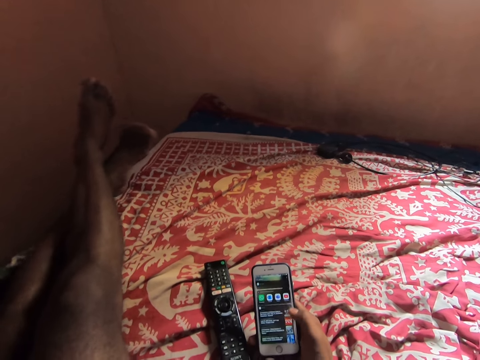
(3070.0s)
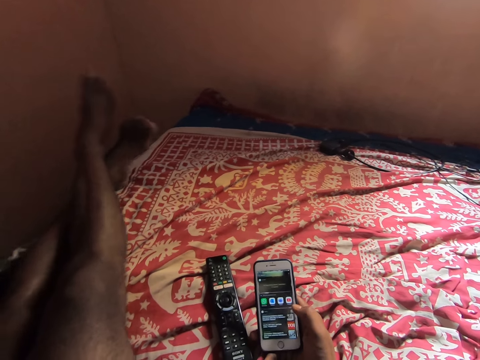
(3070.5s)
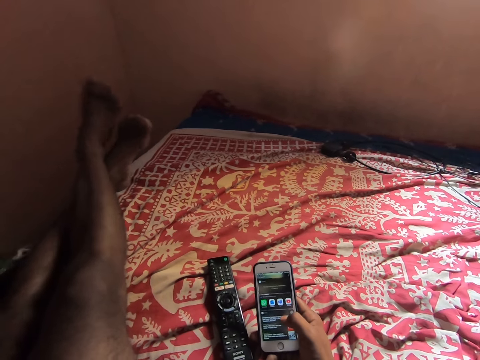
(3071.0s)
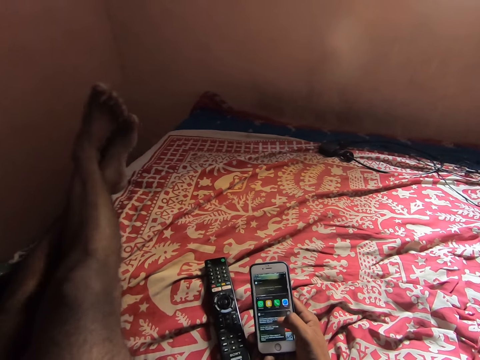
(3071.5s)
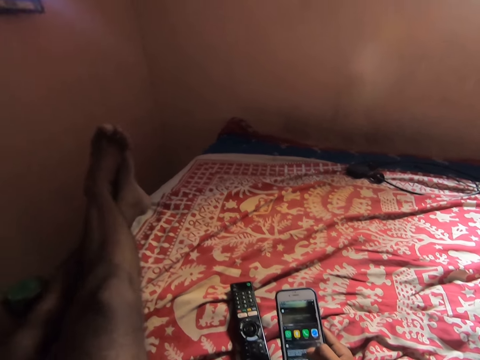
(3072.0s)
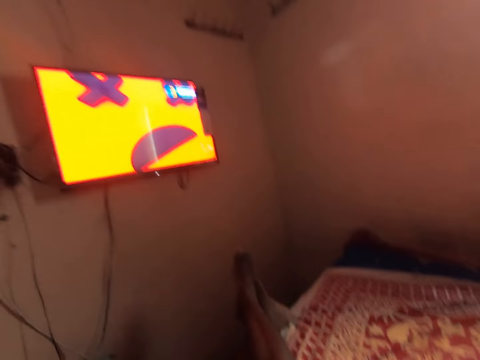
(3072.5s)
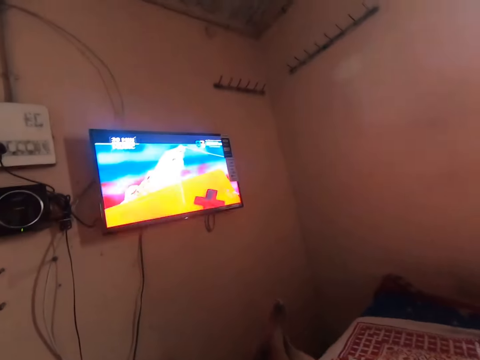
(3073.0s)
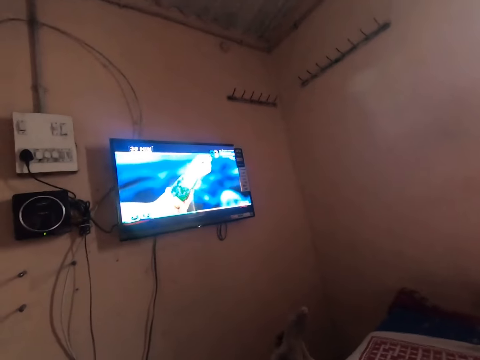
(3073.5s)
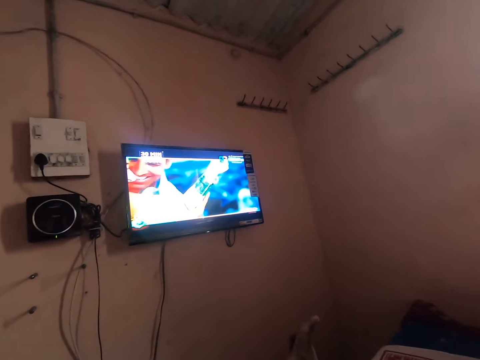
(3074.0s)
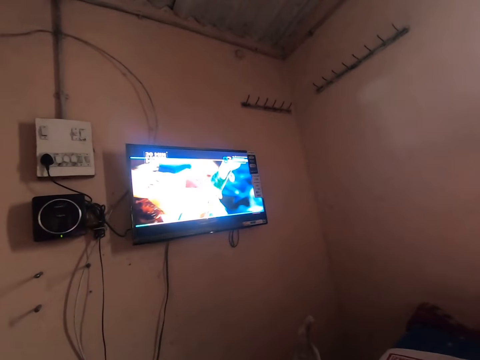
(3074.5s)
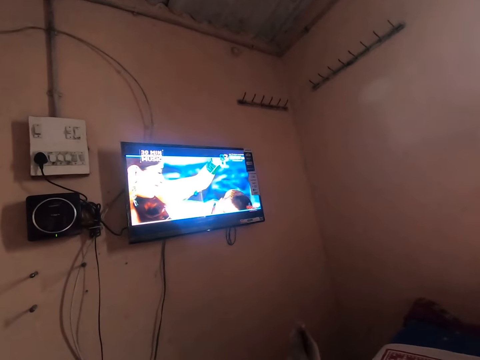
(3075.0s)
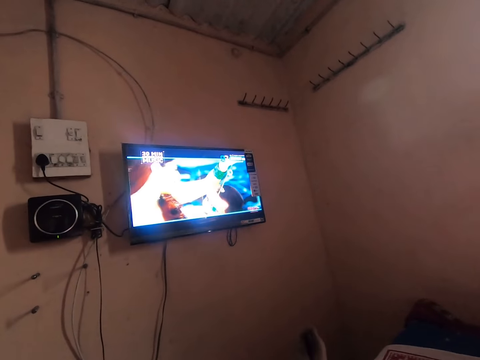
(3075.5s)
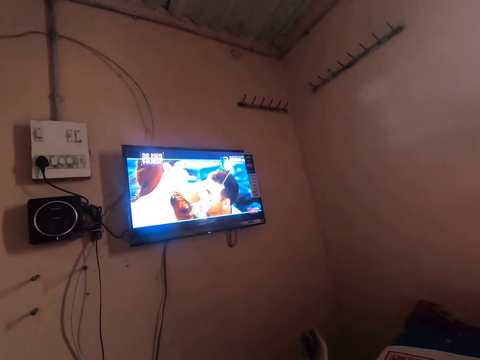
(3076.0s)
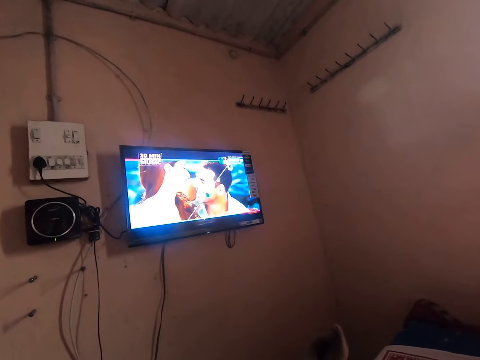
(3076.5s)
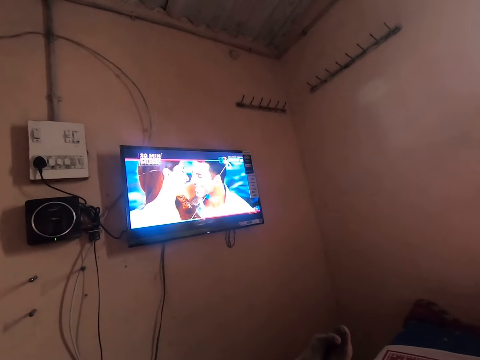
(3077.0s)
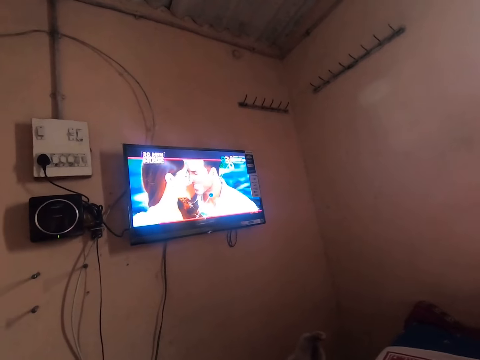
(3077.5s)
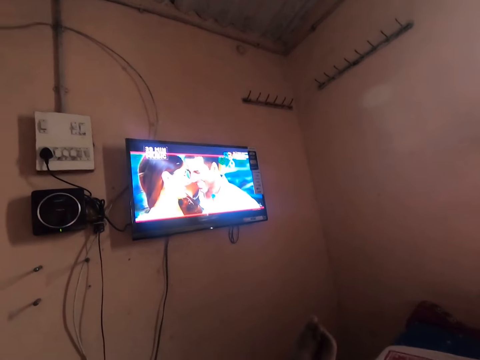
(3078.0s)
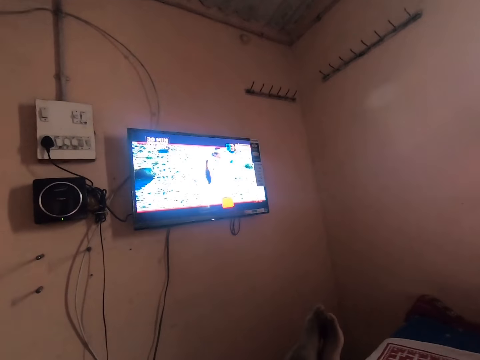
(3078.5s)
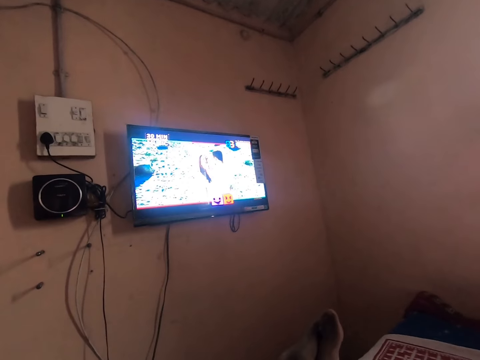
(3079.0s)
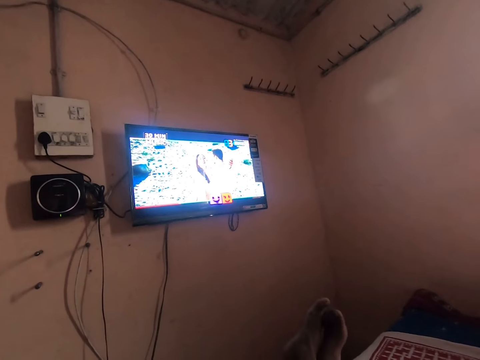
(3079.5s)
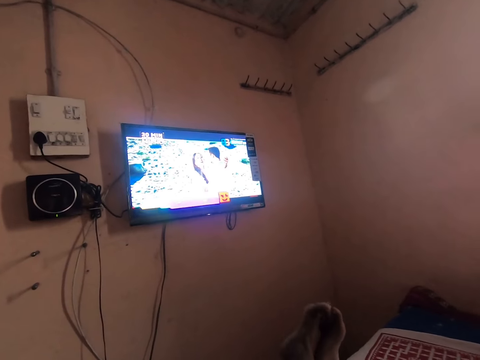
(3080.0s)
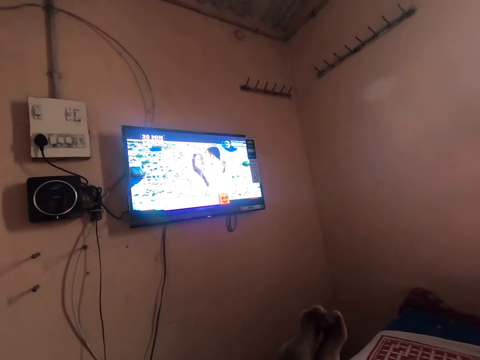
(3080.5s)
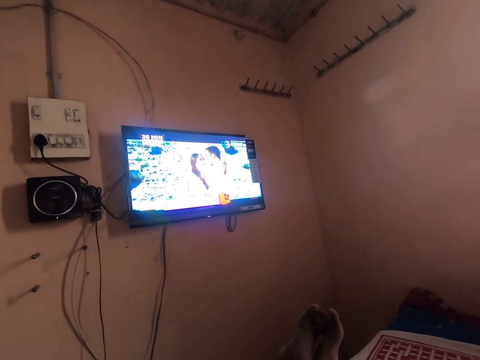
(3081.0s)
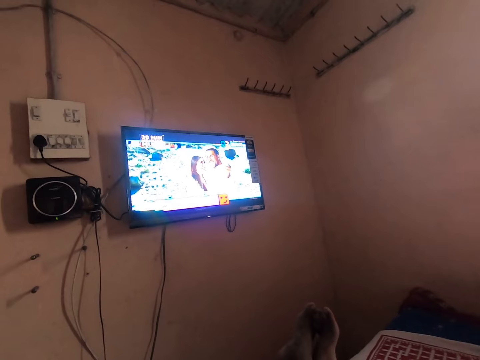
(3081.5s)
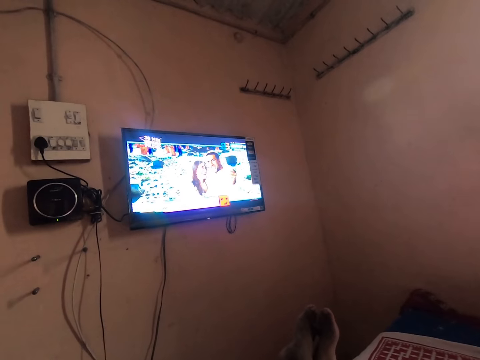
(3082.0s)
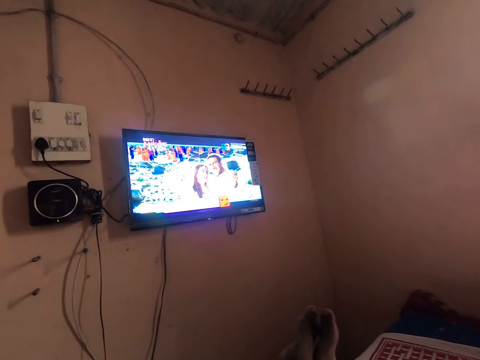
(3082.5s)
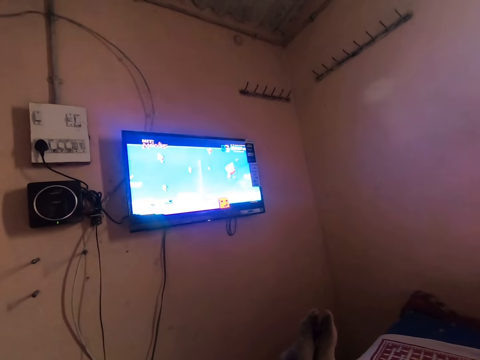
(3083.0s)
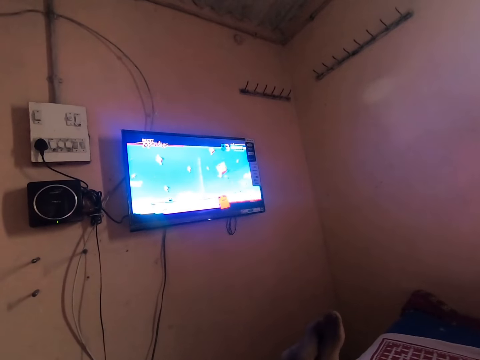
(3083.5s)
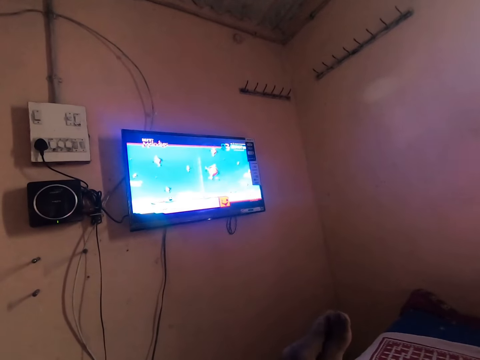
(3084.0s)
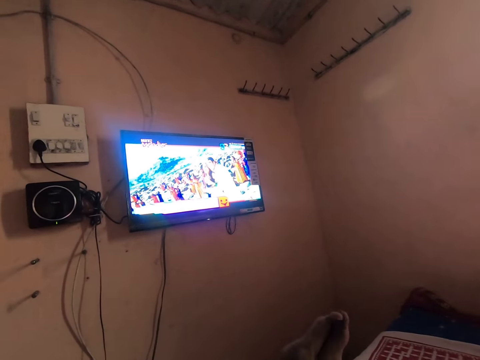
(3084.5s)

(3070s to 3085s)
The camera wearer watches TV on the bed.

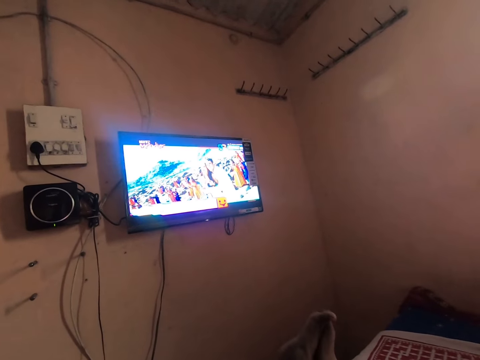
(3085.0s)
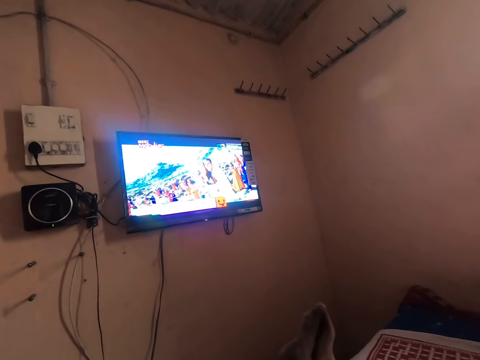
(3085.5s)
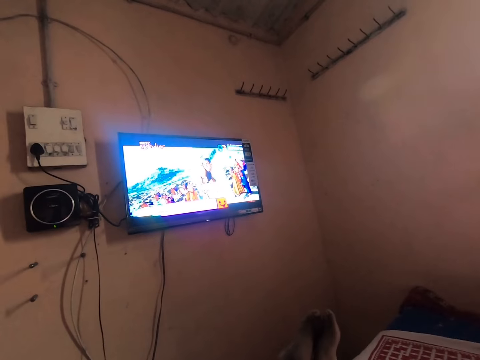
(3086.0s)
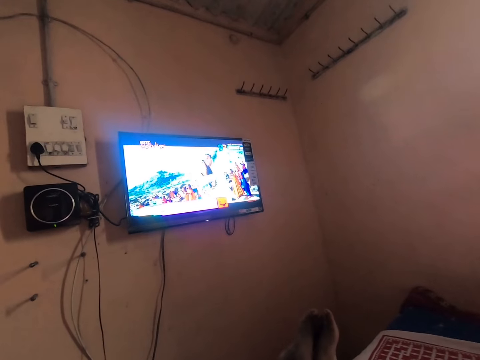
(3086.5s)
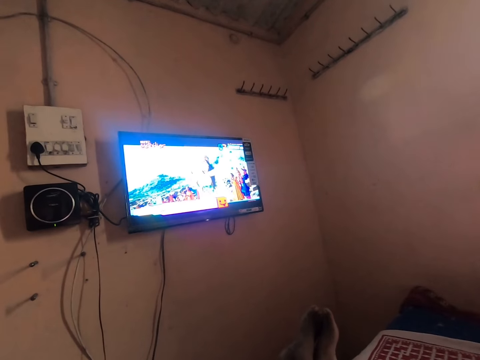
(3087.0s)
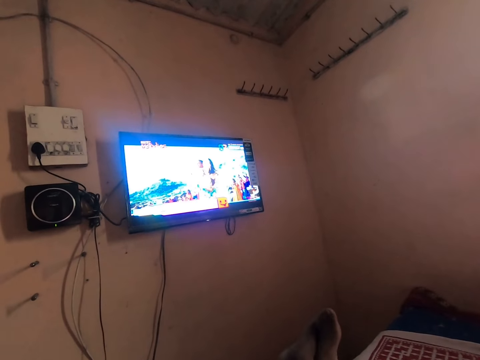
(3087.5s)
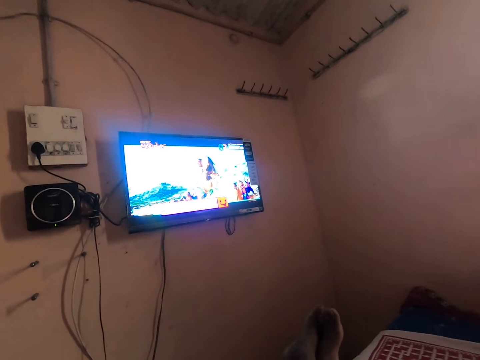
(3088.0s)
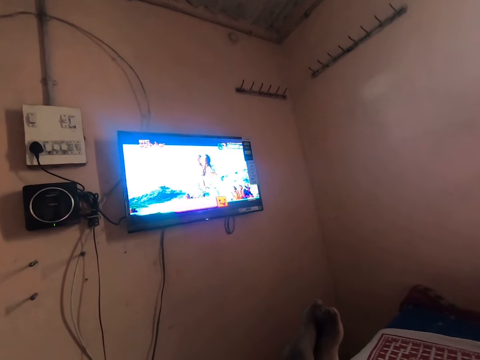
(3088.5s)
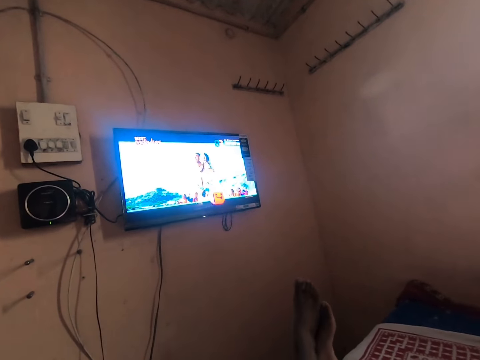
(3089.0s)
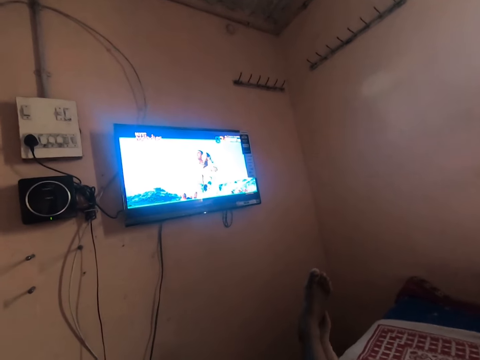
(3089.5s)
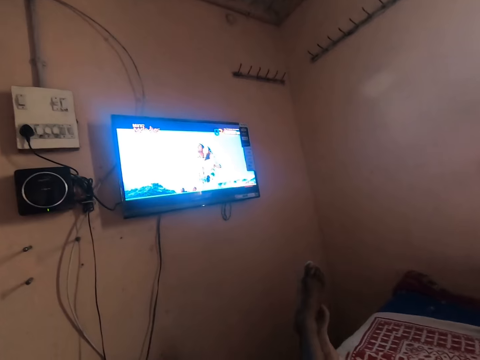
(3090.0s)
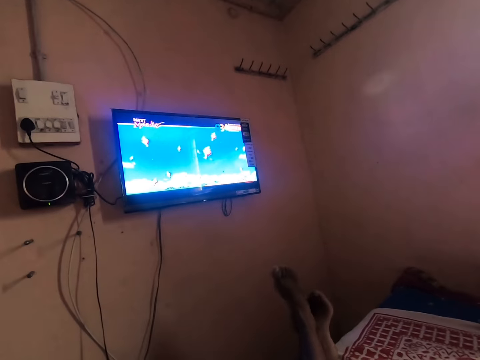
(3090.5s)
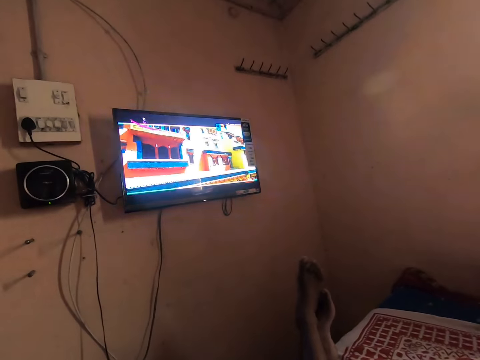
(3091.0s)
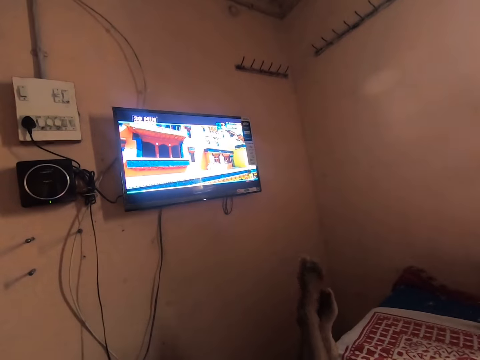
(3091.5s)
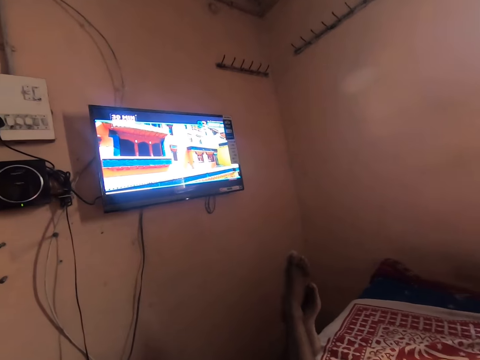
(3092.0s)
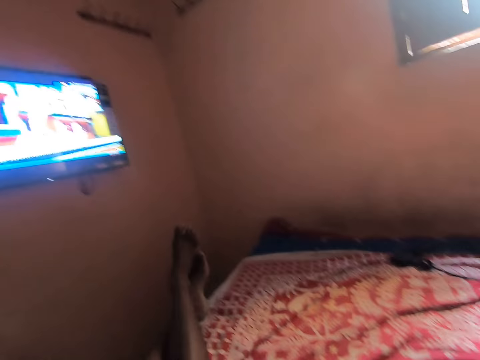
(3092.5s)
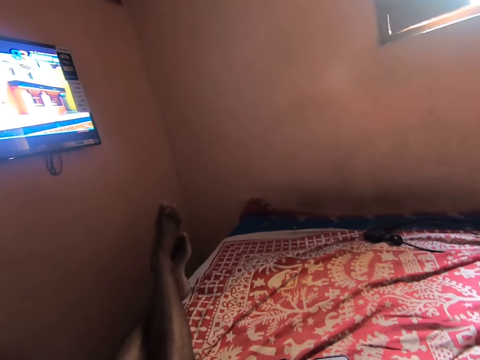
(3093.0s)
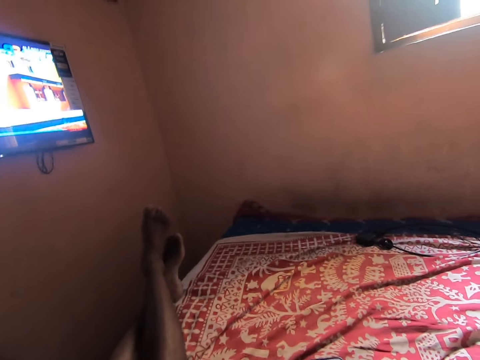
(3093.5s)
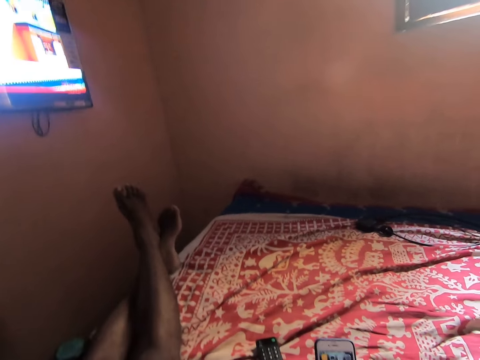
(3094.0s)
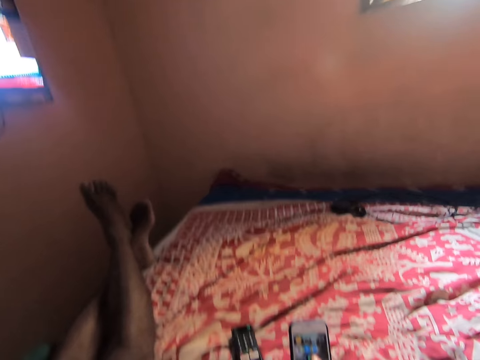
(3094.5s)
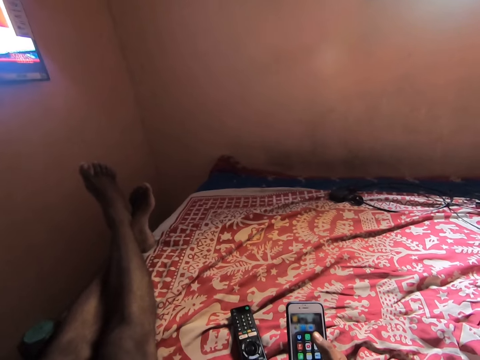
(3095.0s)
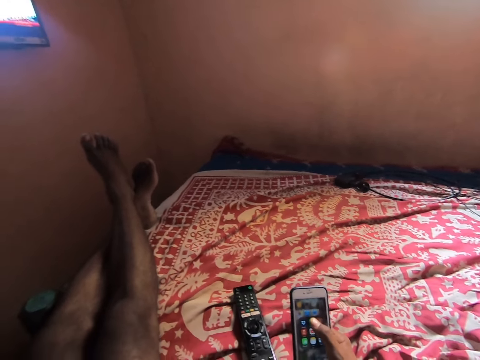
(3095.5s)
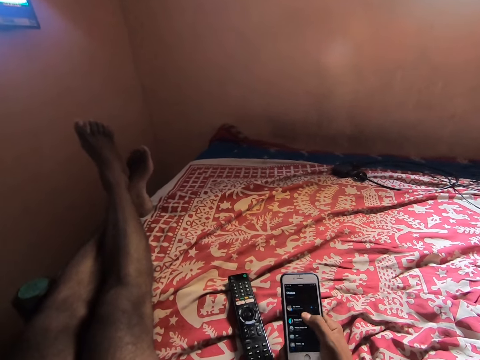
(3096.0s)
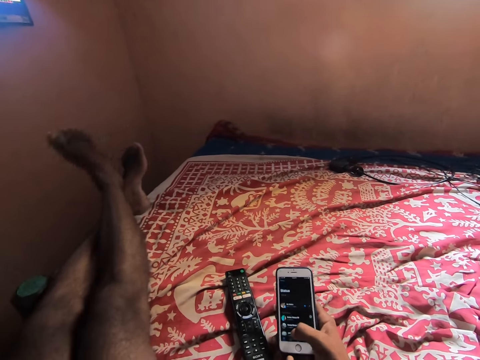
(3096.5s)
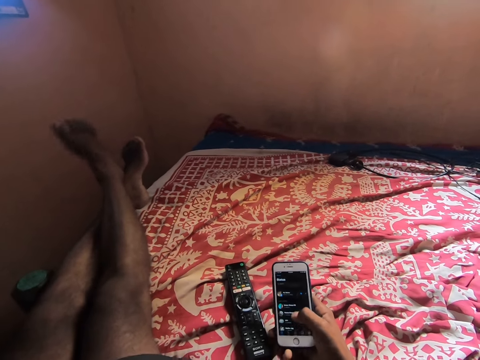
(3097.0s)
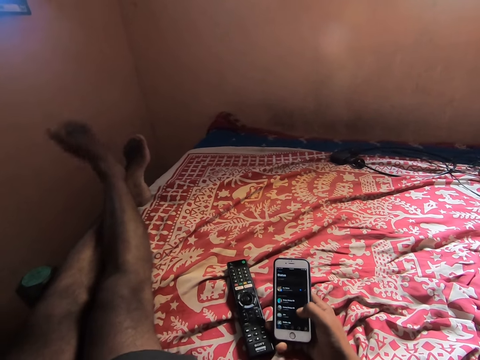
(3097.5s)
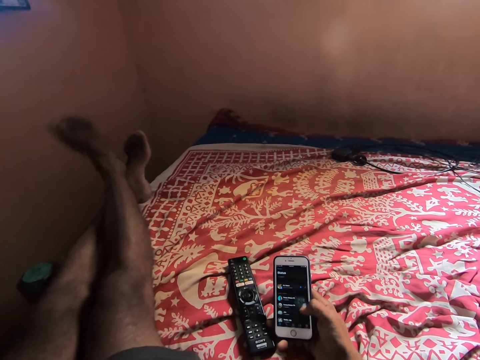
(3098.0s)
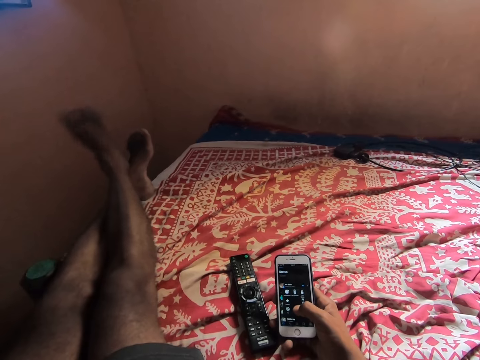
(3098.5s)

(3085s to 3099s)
The camera wearer shakes his legs on the bed. He presses an iPhone with his right hand. He shakes his legs on the bed.
